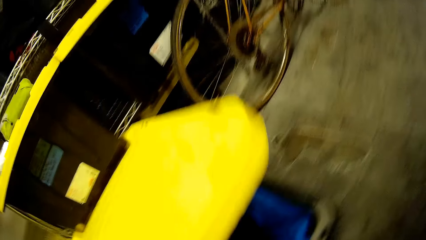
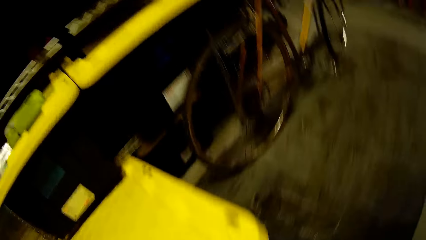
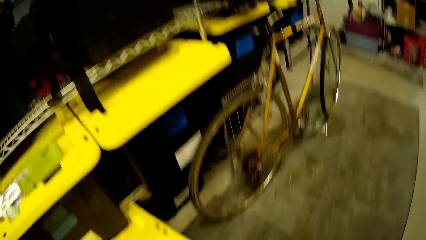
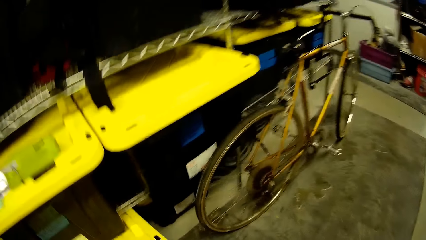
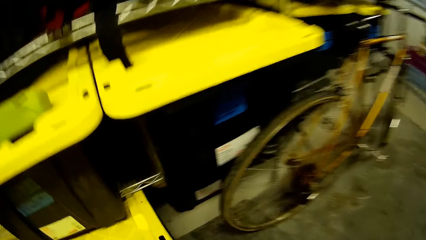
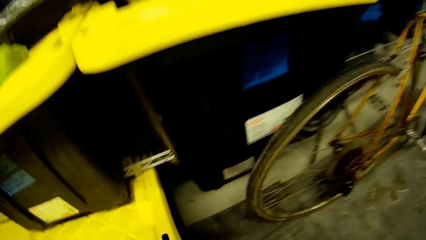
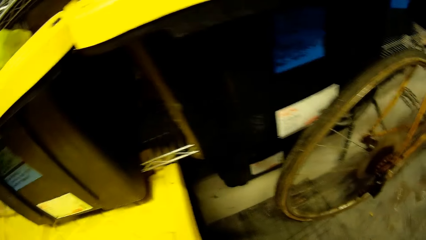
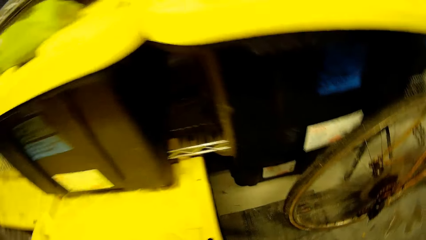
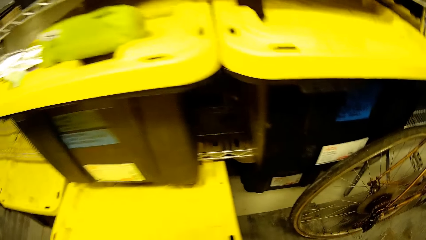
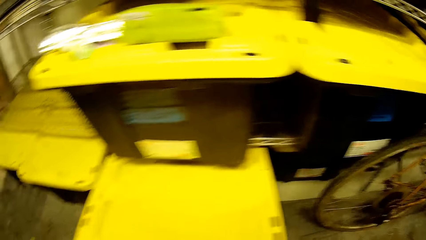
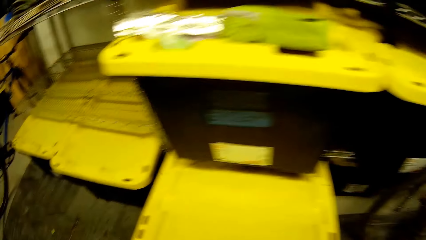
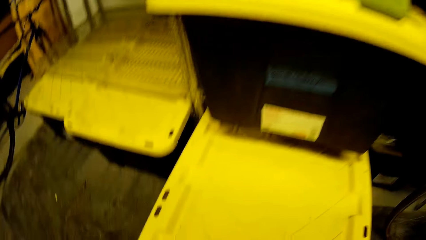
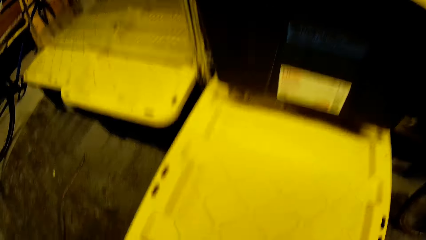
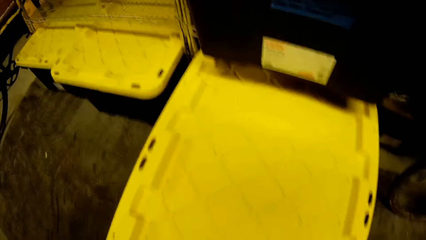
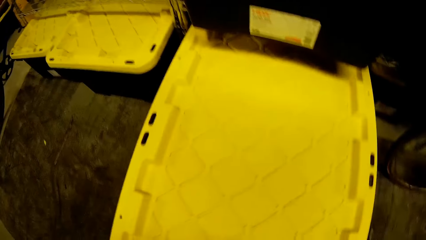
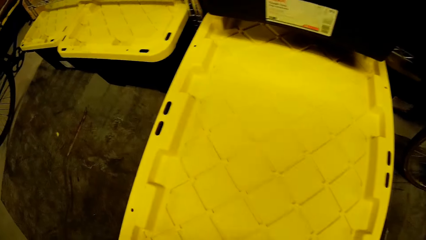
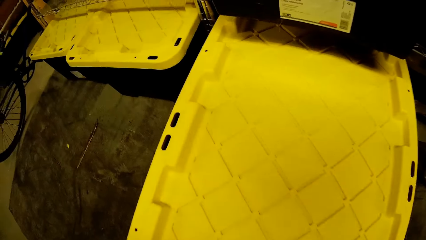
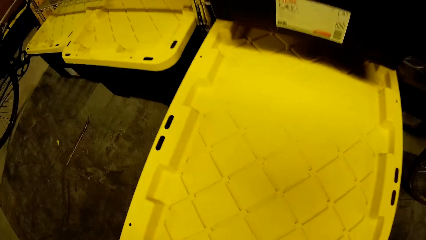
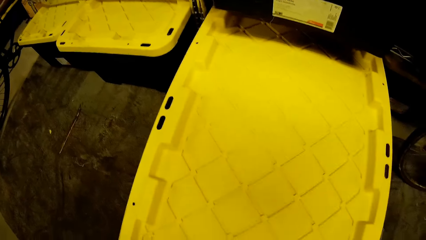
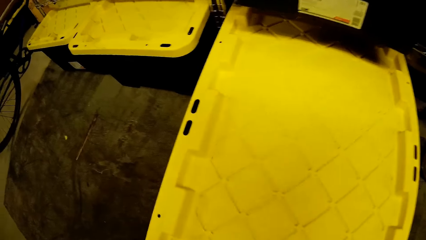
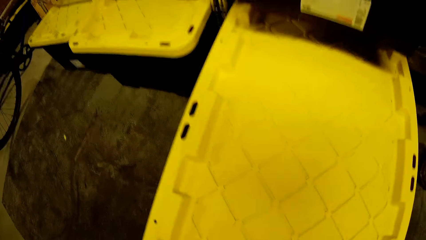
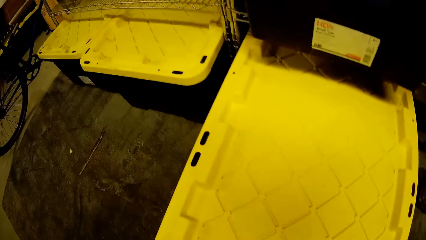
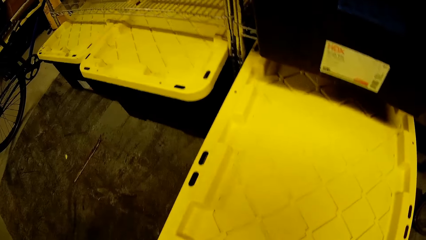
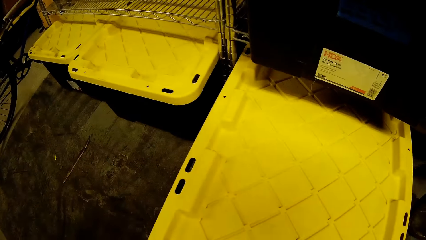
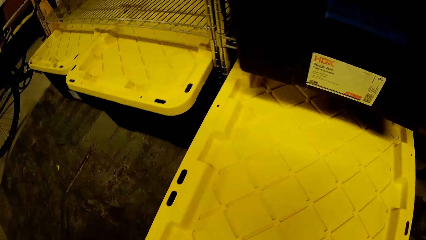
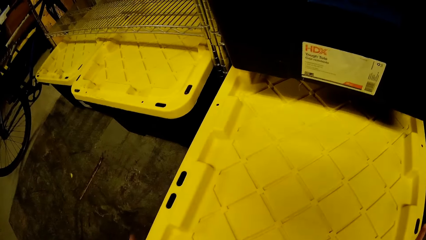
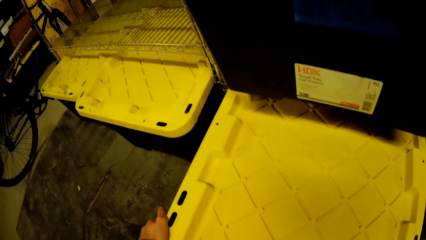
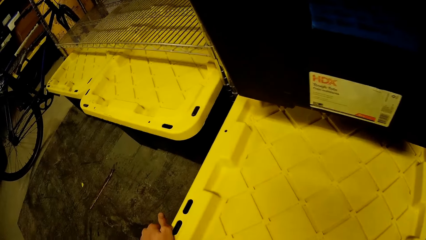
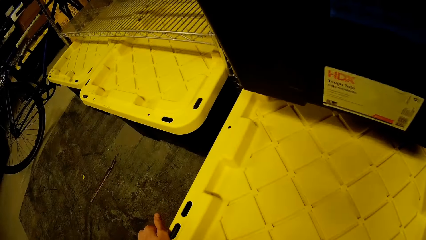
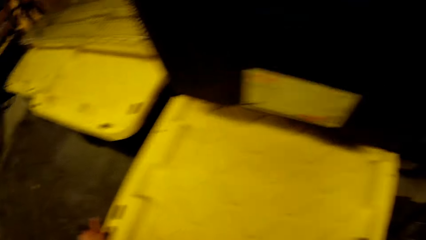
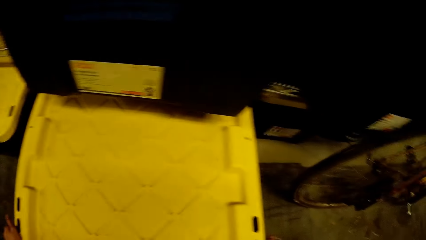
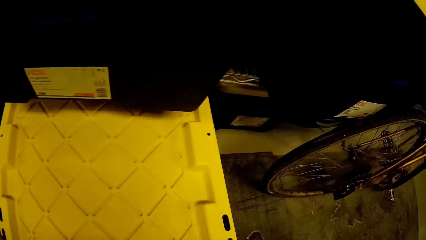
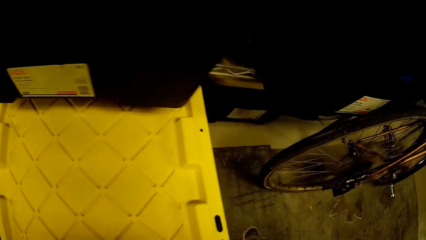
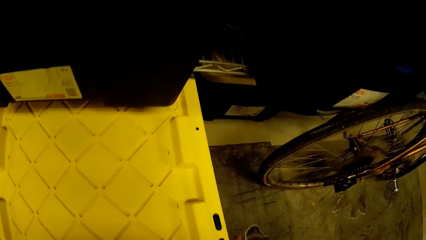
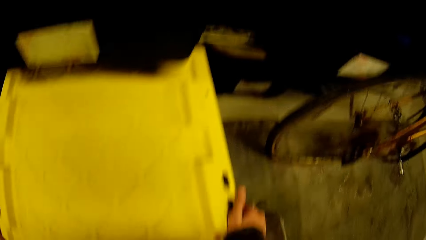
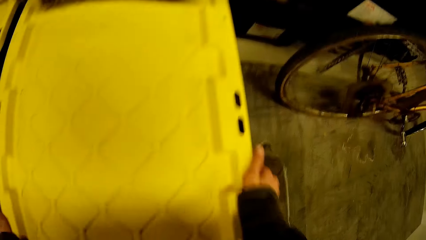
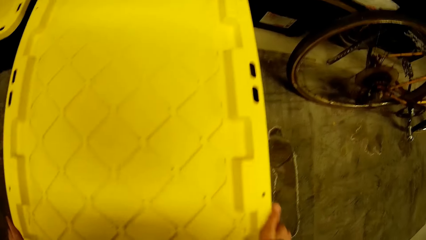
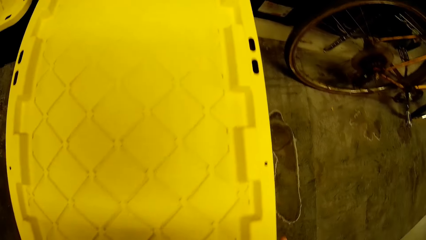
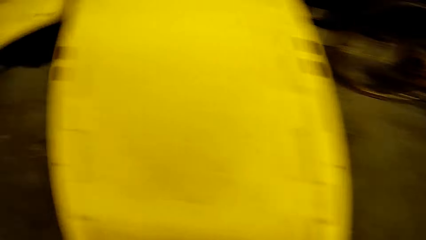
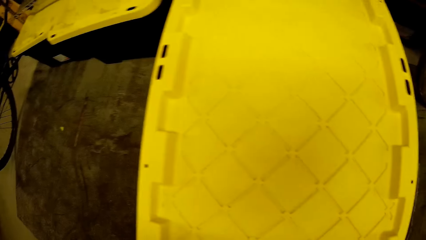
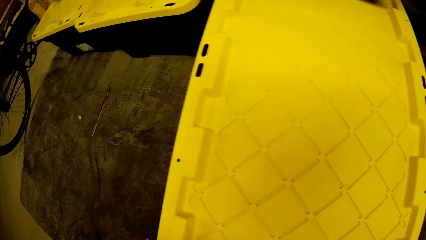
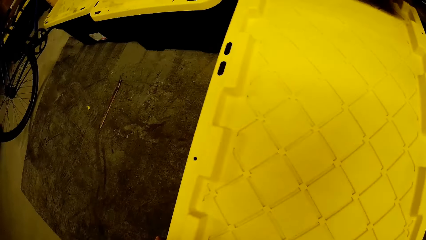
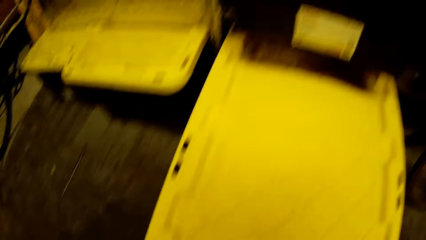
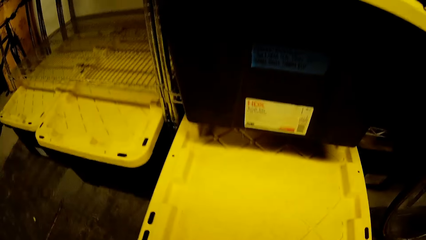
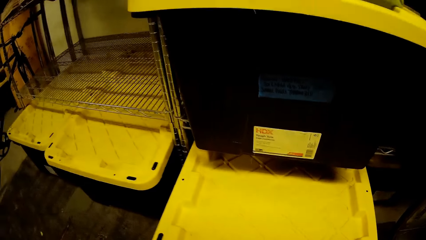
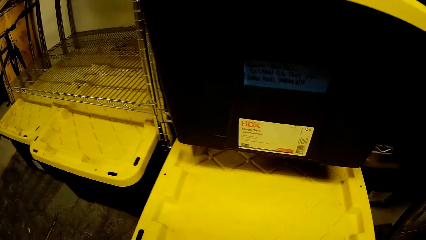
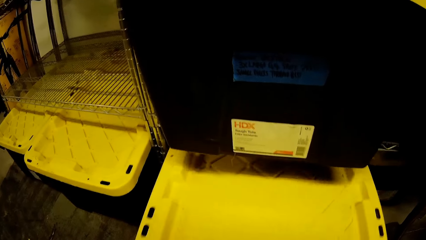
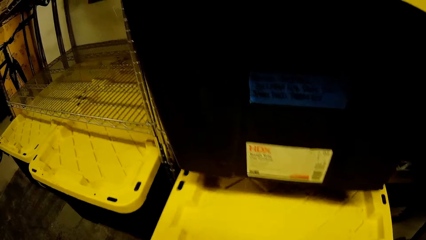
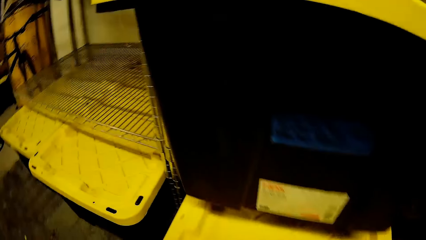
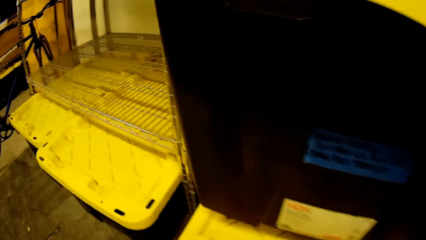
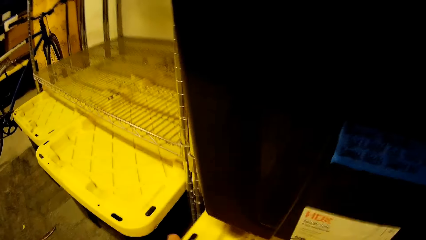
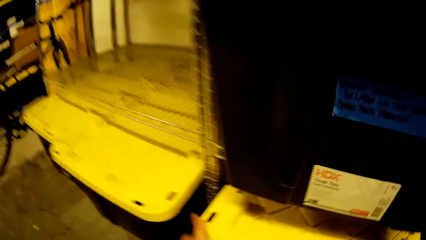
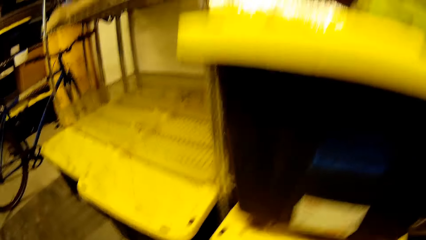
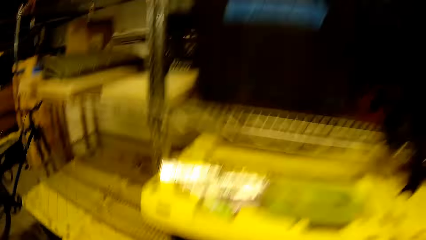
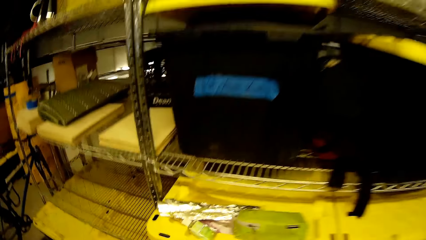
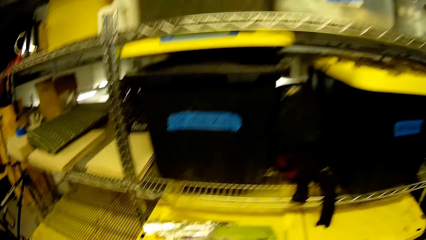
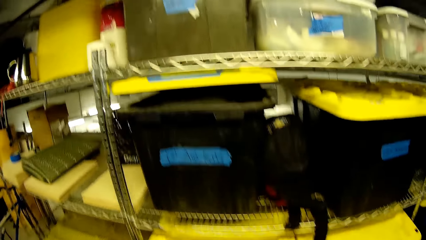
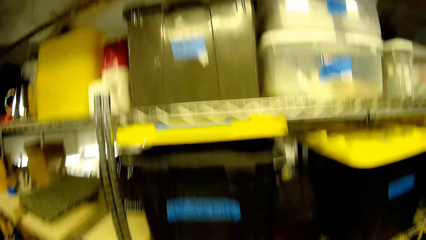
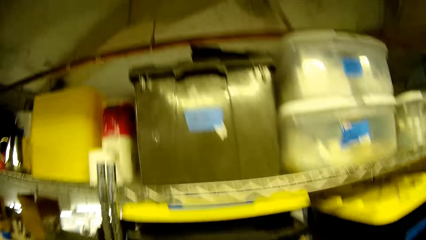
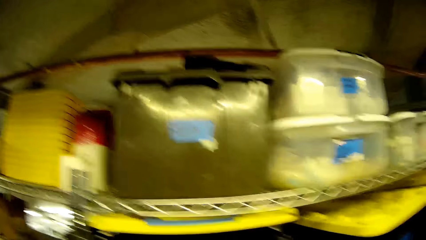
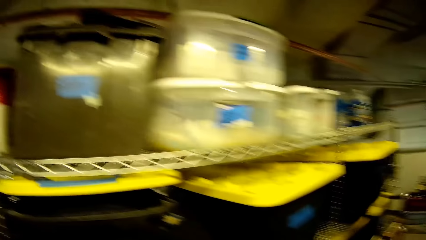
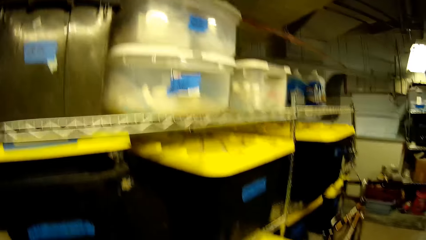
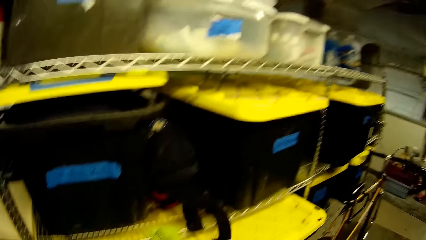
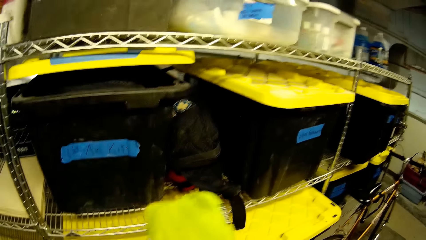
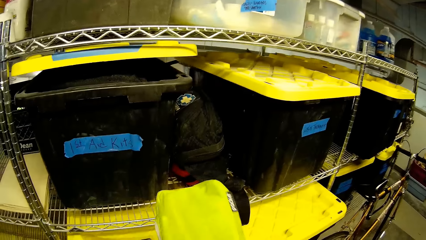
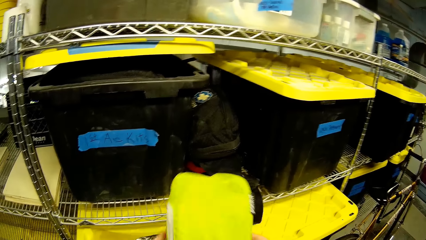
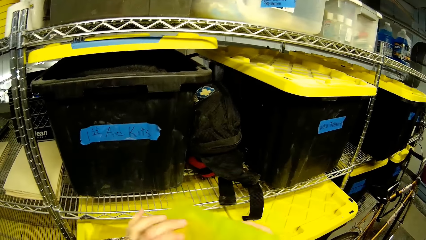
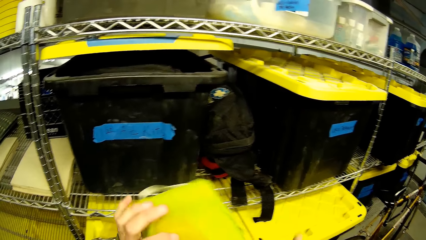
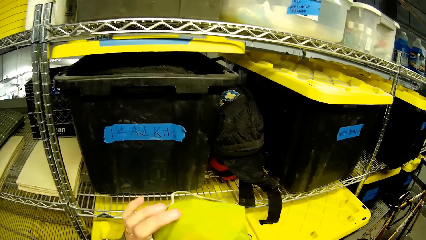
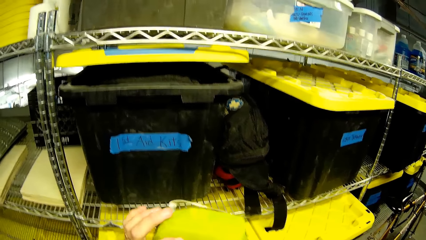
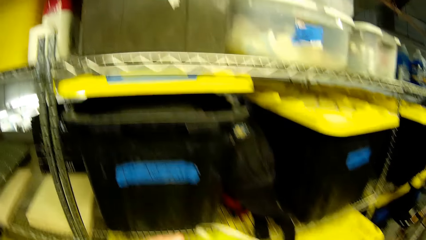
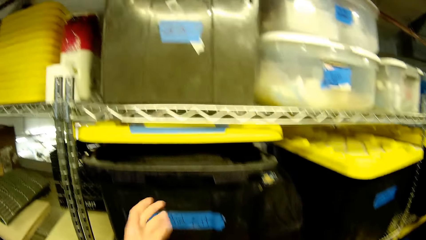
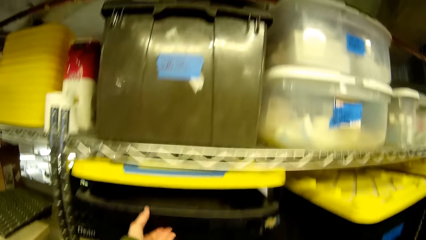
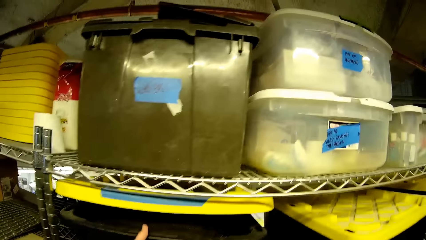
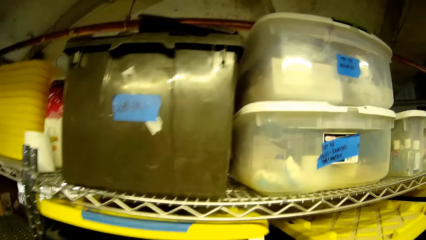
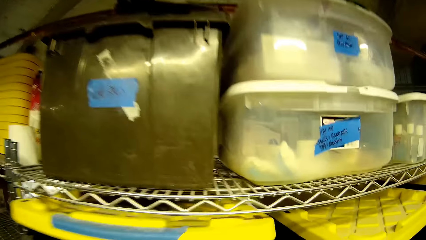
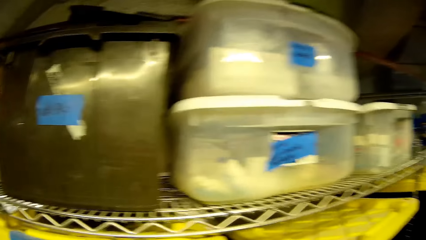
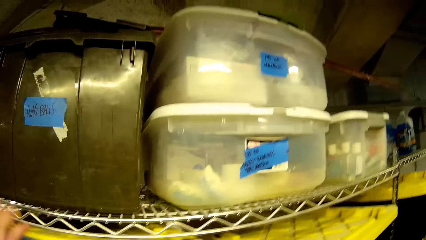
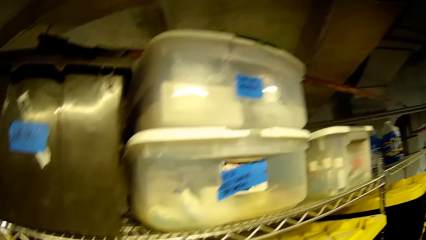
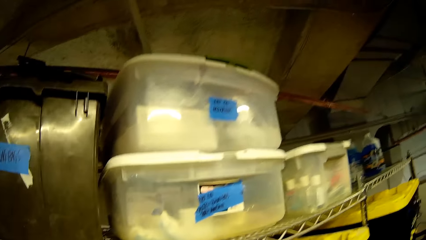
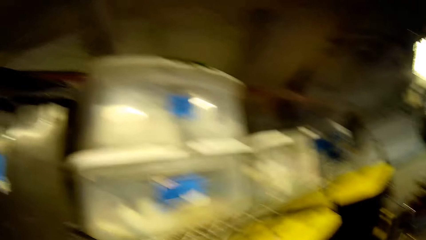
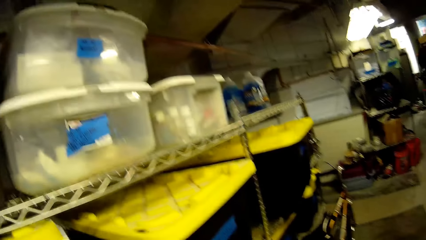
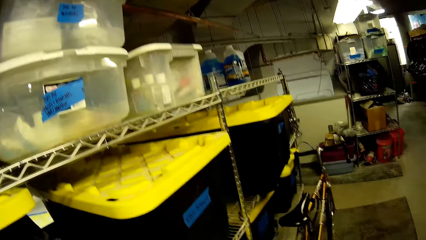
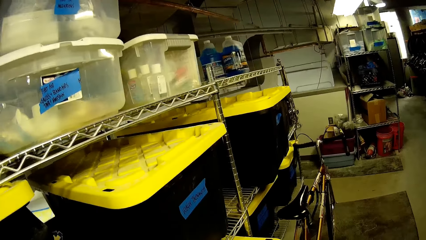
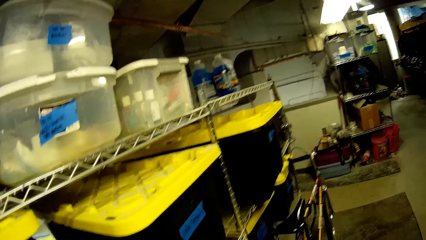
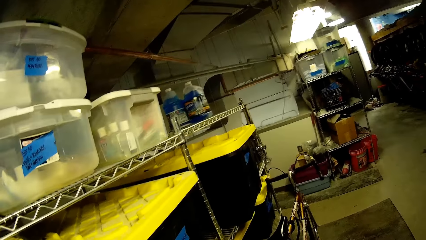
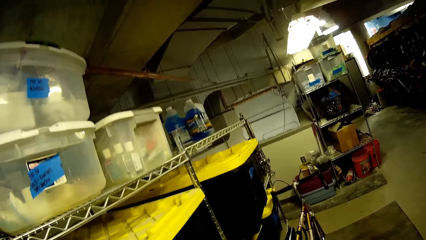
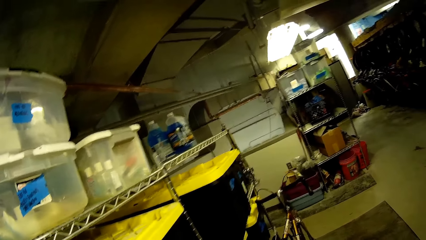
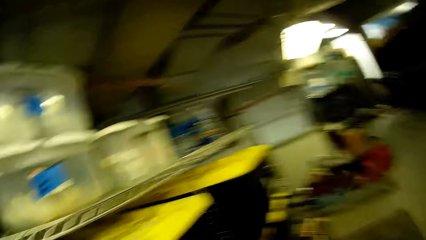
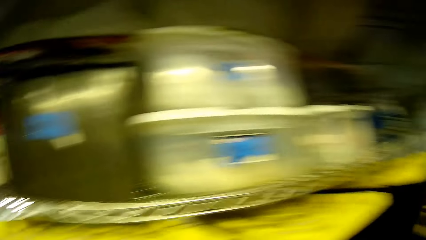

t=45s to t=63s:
The camera wearer closes the first aid box. They push the first aid box back to the shelf. They pick up a cloth. They hold a bag in the hand. They pull the first aid box.
